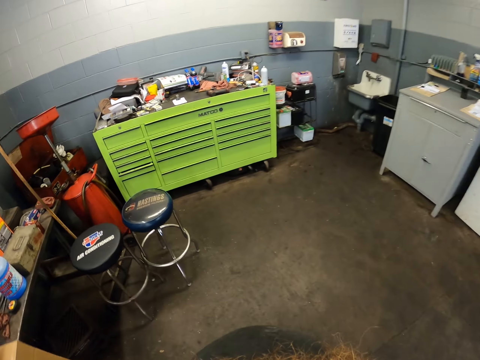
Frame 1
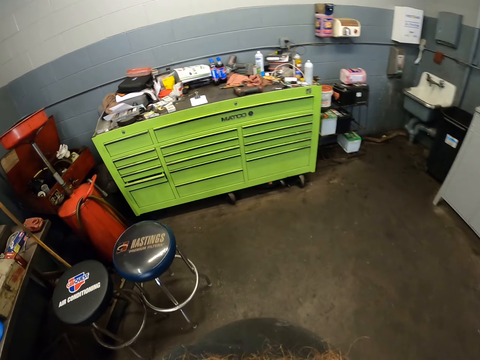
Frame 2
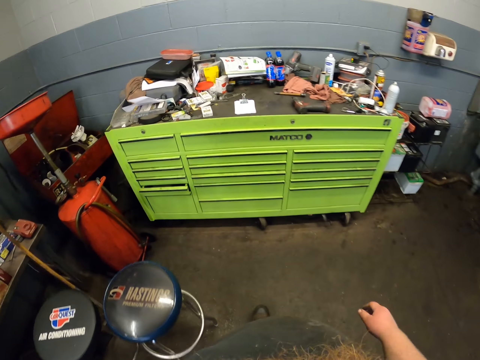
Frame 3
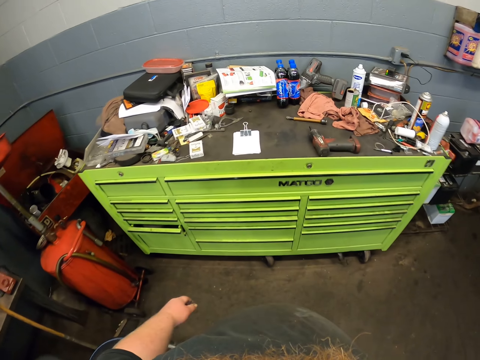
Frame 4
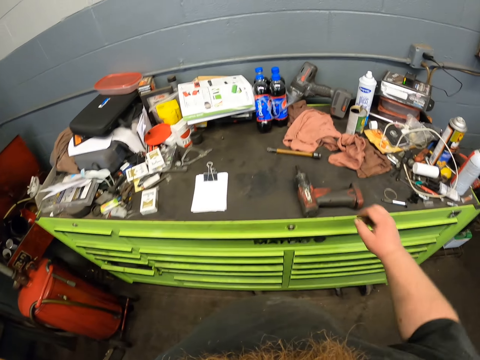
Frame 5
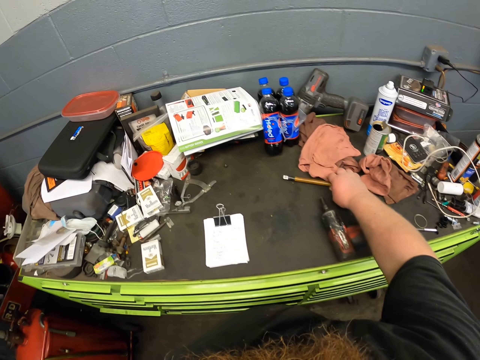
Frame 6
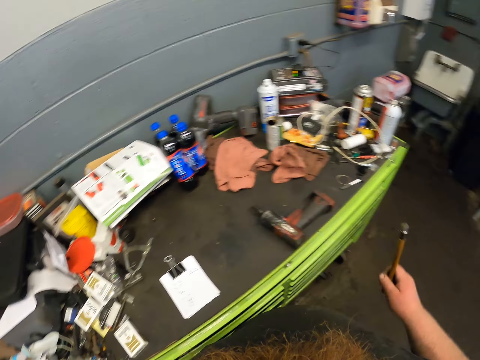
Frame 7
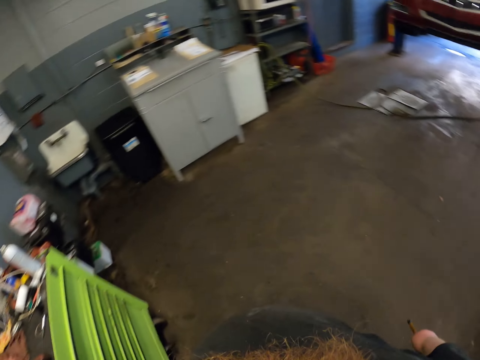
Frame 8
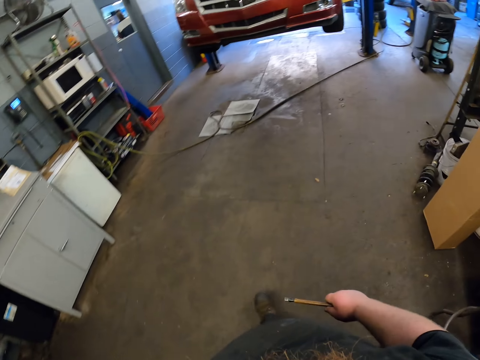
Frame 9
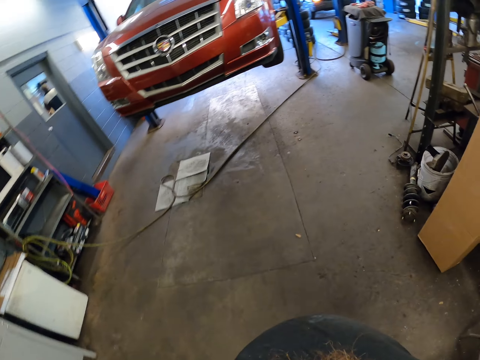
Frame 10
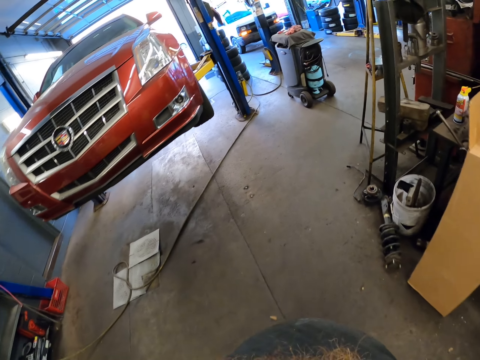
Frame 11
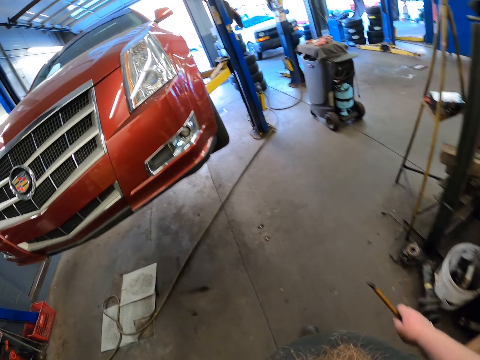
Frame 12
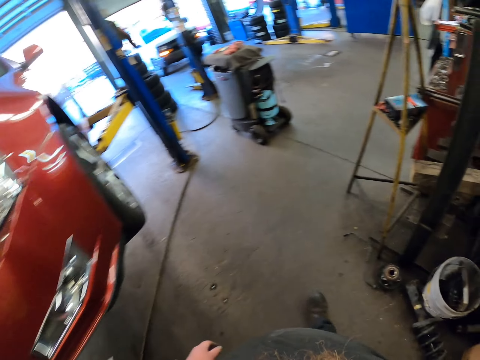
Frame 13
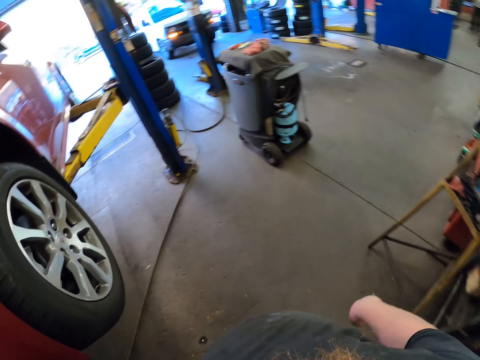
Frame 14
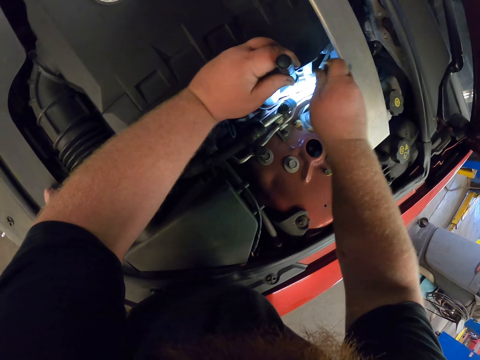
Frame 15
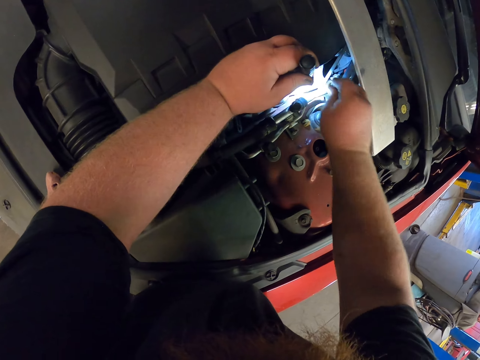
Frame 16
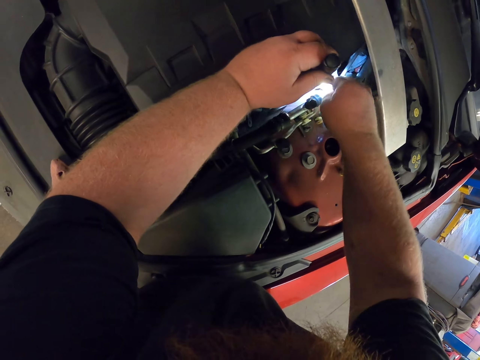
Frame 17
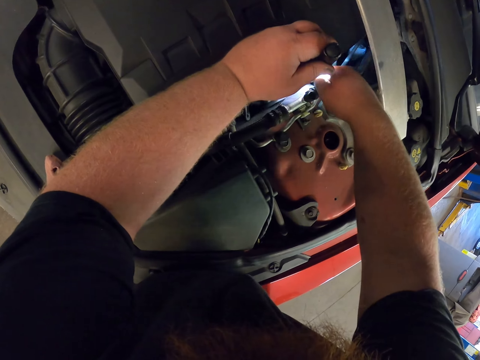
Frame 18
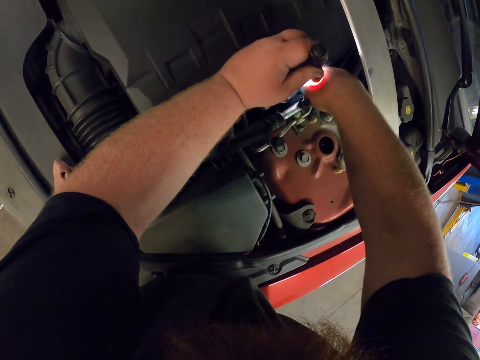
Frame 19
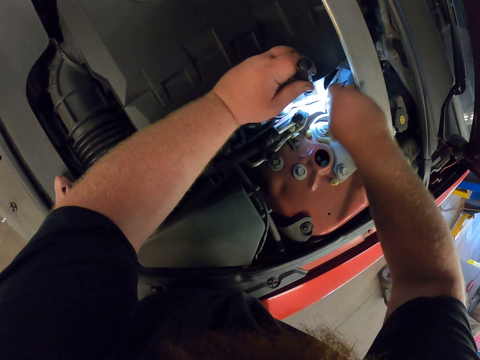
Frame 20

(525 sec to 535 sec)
The camera wearer picks up a torch. They walk in the garage. They put a wire in the car. They pull a dipstick from the engine.

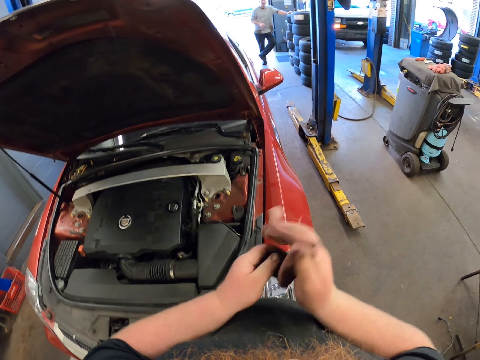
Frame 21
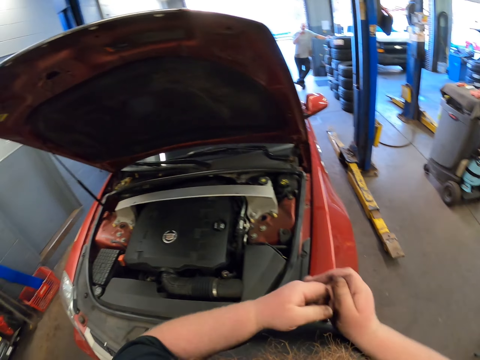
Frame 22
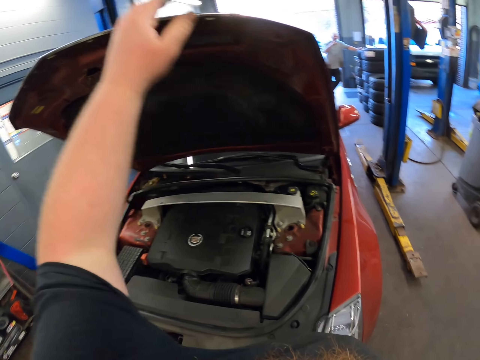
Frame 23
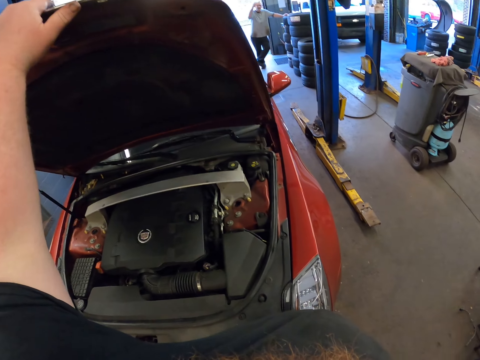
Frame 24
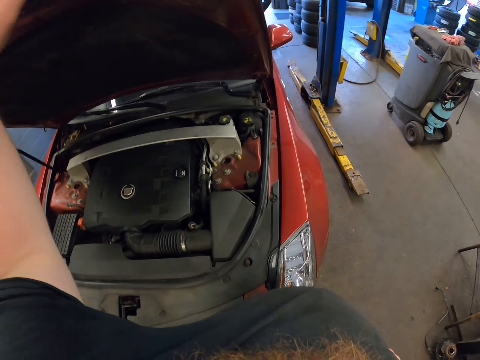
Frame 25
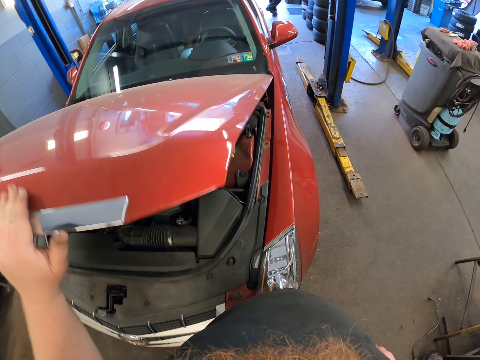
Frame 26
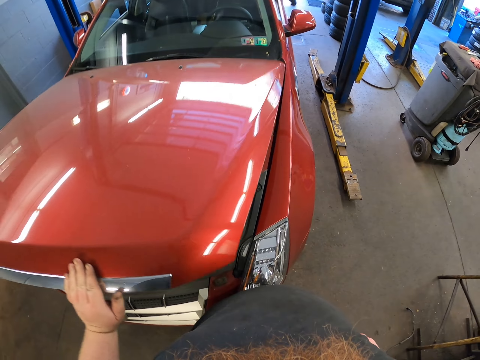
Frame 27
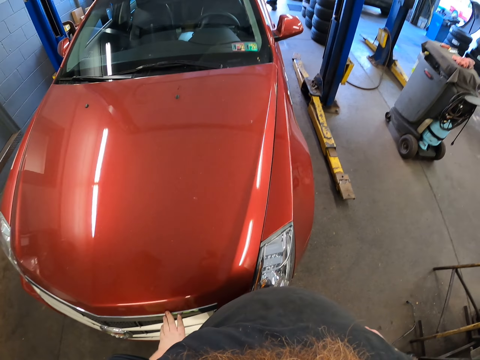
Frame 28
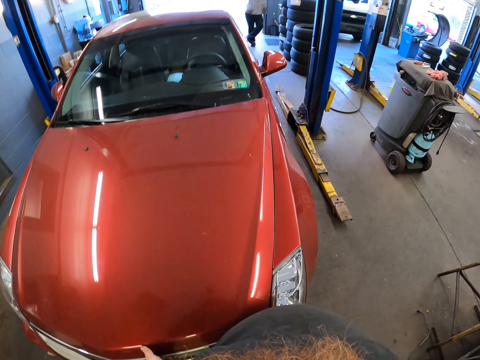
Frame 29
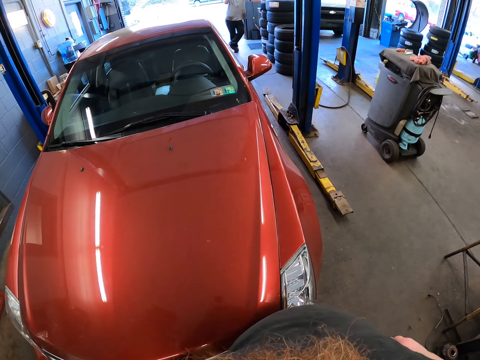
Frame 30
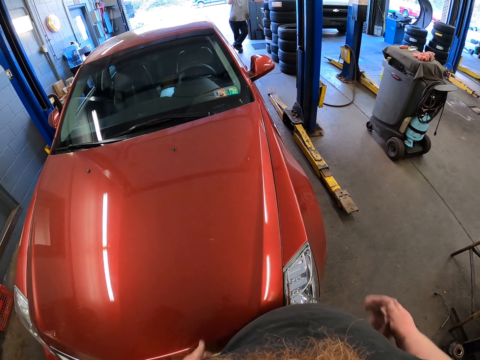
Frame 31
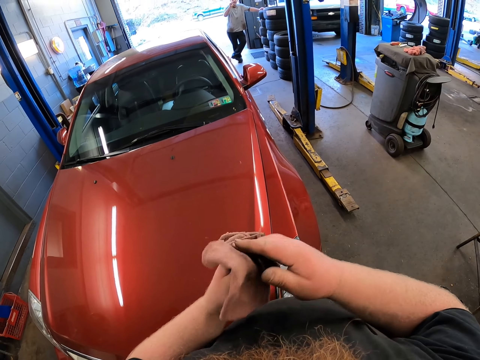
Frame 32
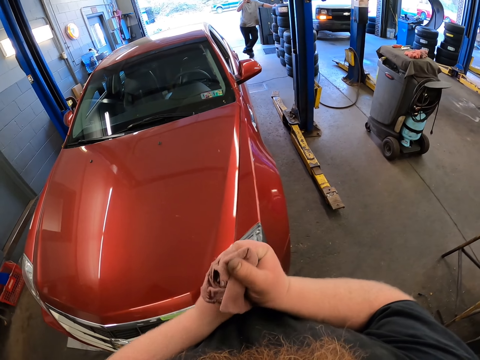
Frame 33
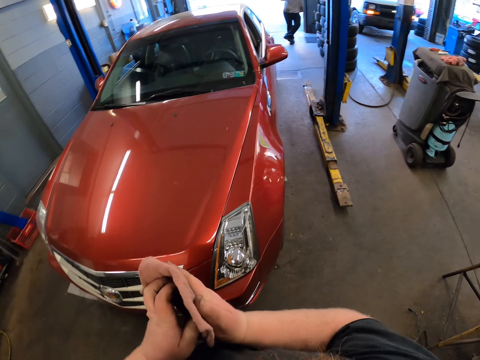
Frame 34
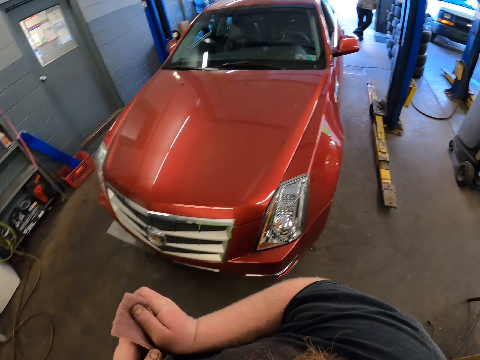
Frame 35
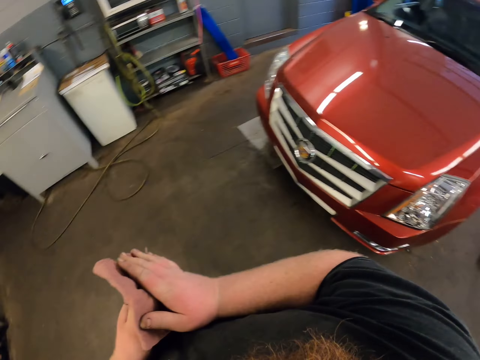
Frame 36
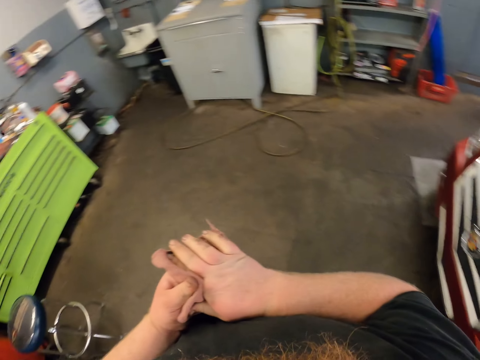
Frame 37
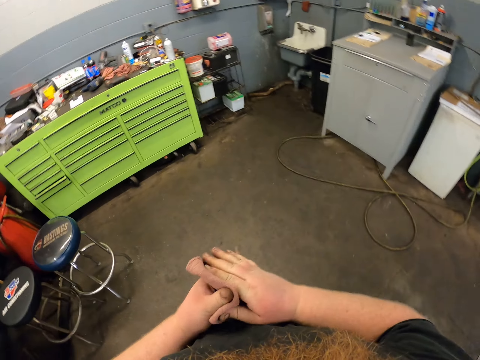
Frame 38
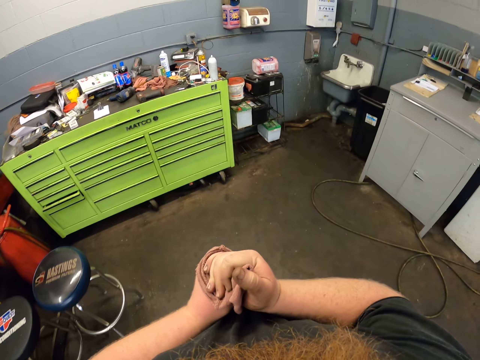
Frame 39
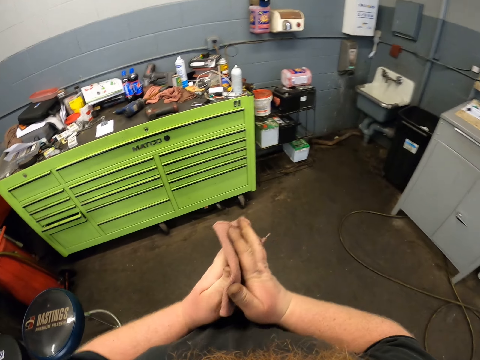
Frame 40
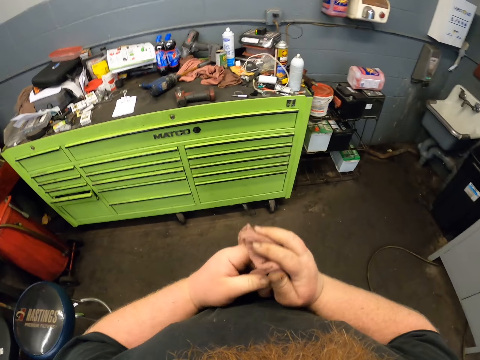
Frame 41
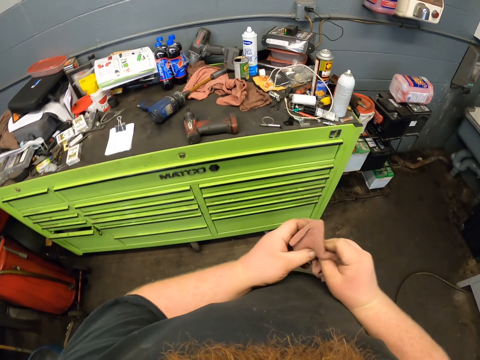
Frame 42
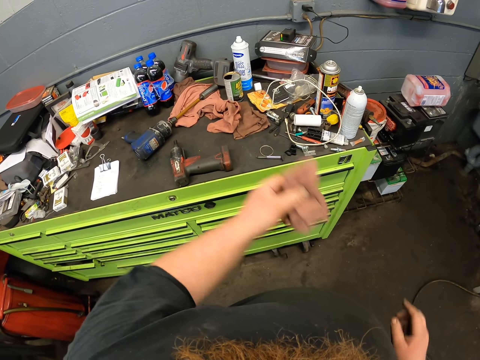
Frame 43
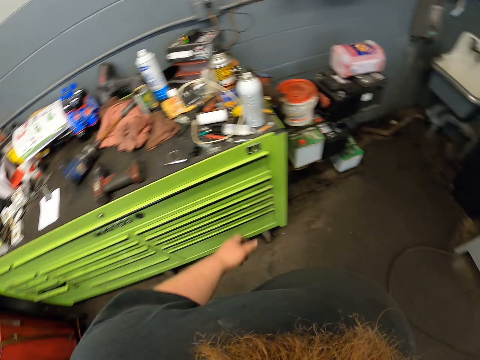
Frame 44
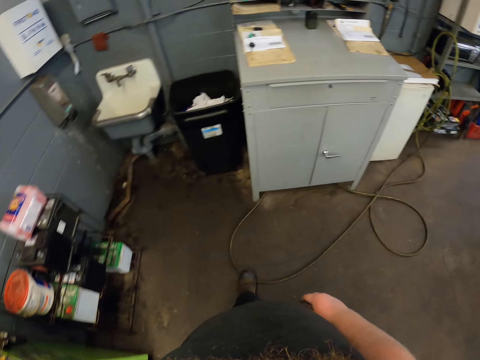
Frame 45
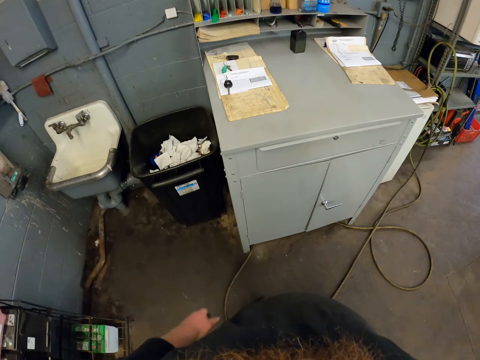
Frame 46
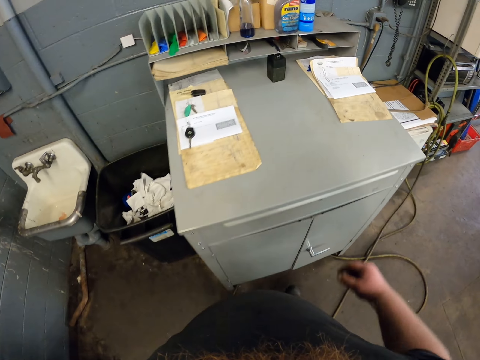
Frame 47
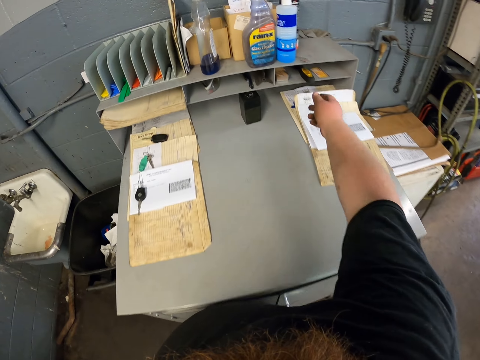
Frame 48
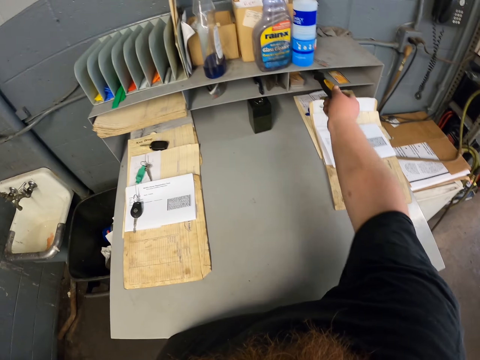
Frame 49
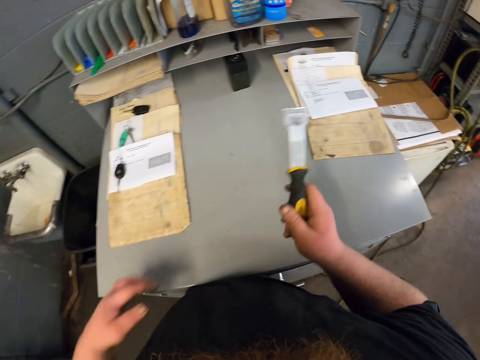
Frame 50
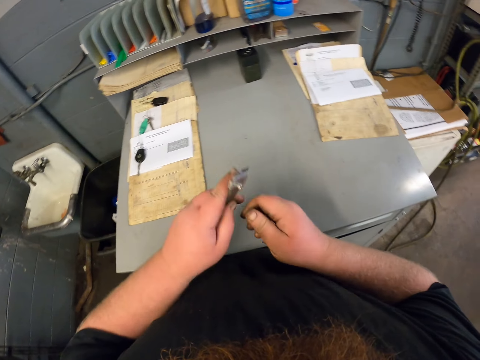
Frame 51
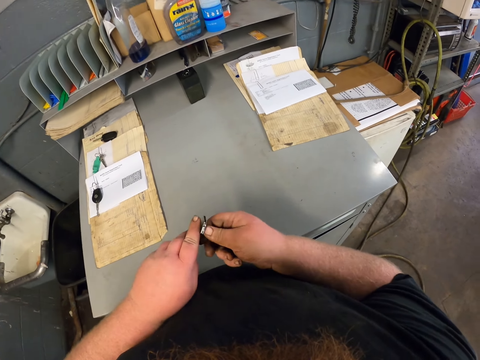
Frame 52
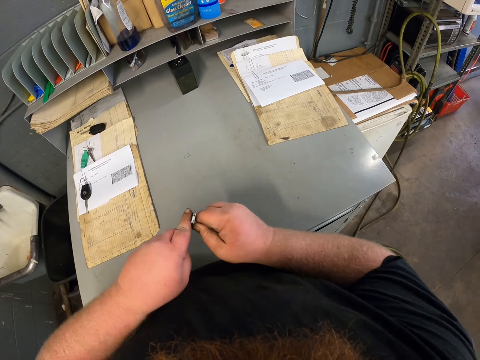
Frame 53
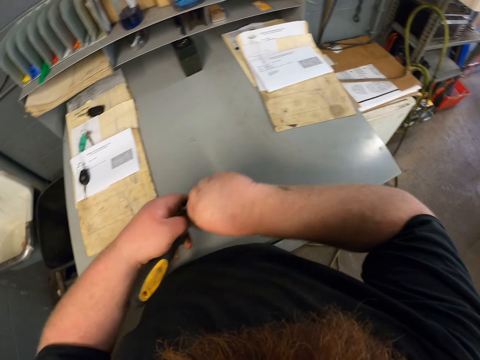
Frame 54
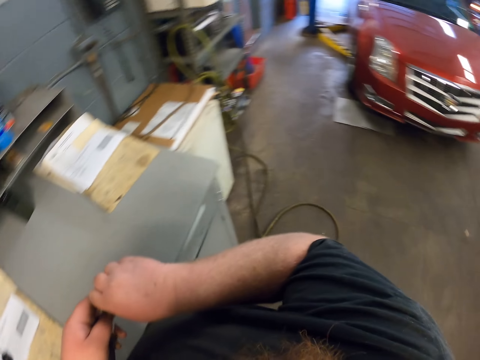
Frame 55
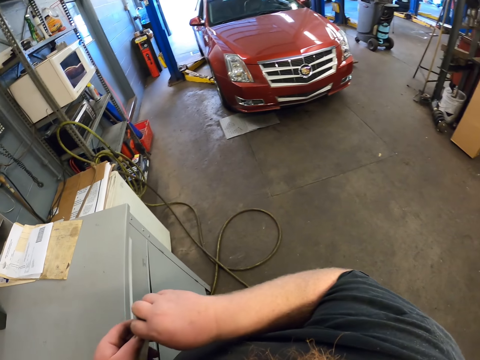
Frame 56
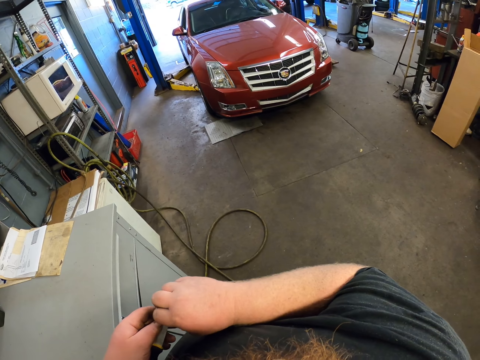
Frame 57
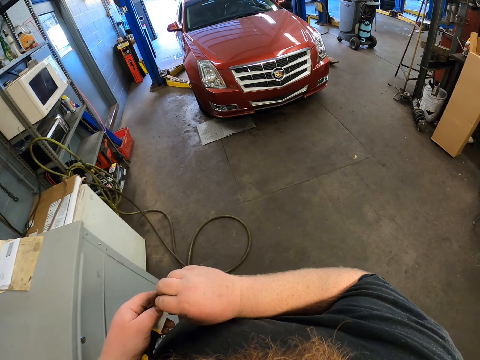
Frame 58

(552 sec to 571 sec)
The camera wearer closes the car hood. He wipes his hands with the piece of cloth. He walks in the garage. He throws the cloth on the tool cabinet. He walks. He picks up a scraper from the tool cabinet. He detaches a blade from the scraper.
